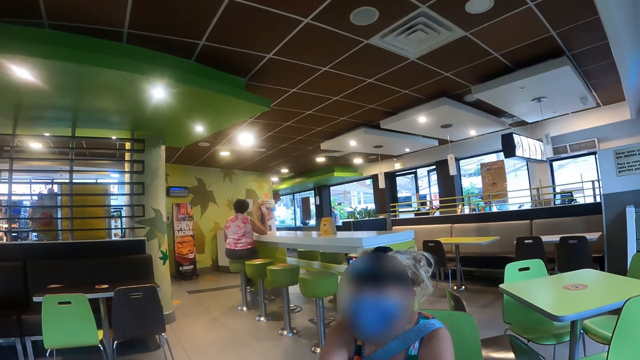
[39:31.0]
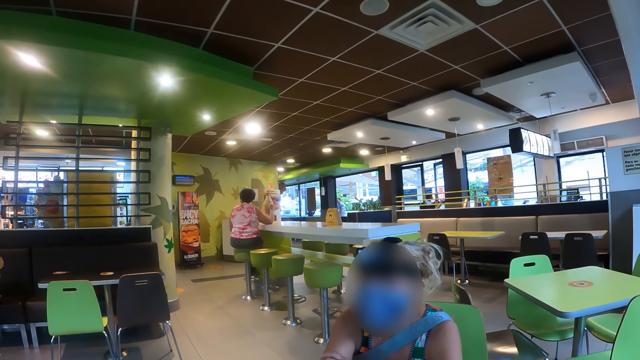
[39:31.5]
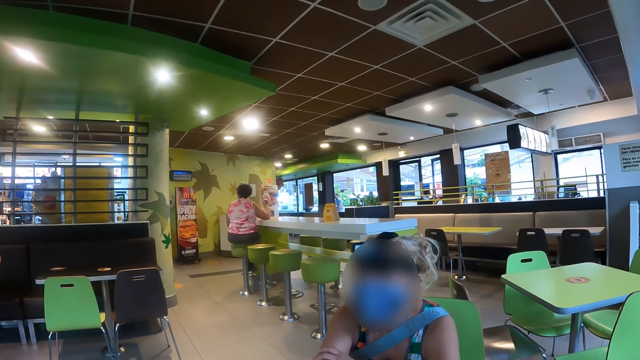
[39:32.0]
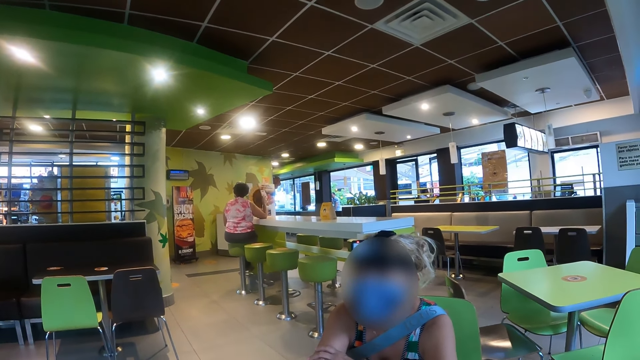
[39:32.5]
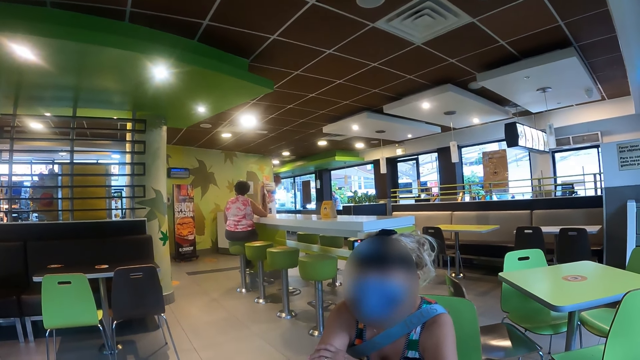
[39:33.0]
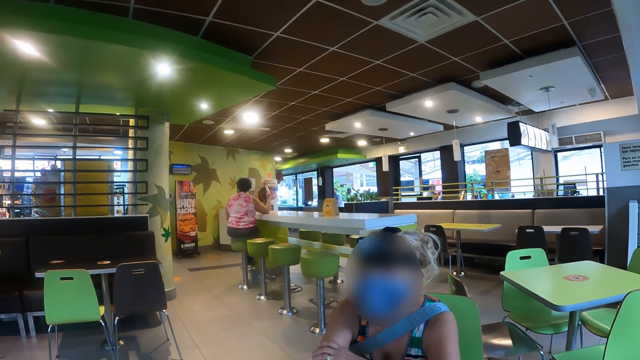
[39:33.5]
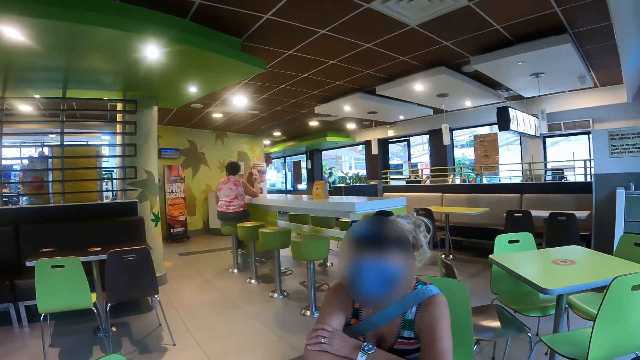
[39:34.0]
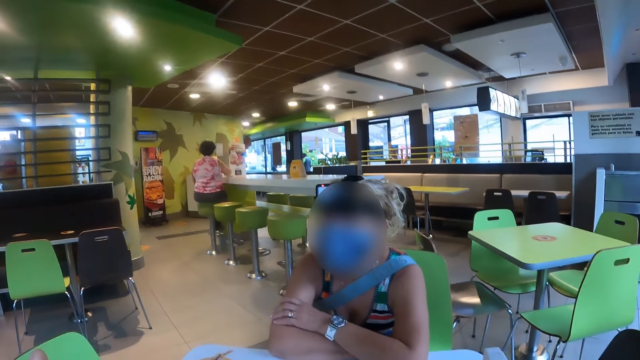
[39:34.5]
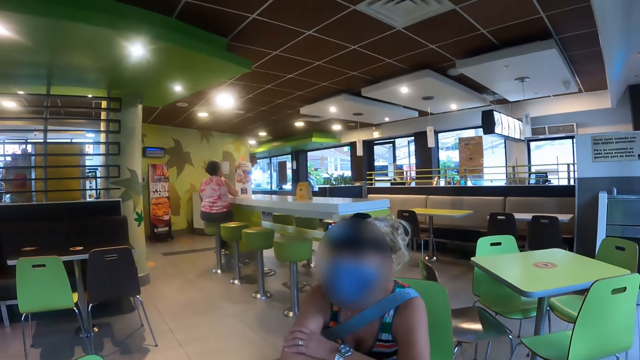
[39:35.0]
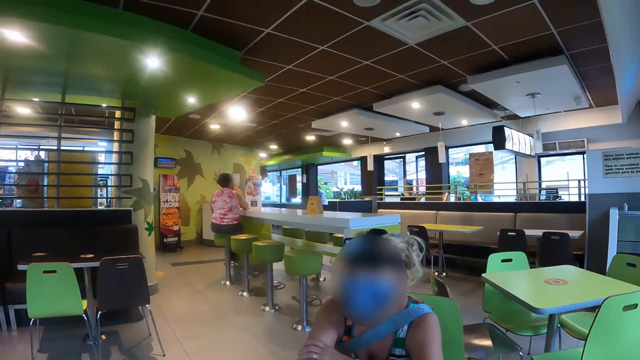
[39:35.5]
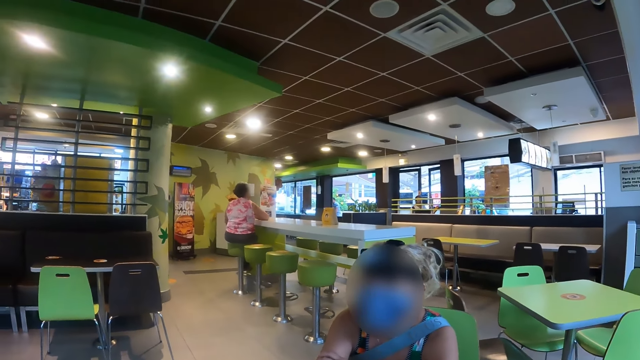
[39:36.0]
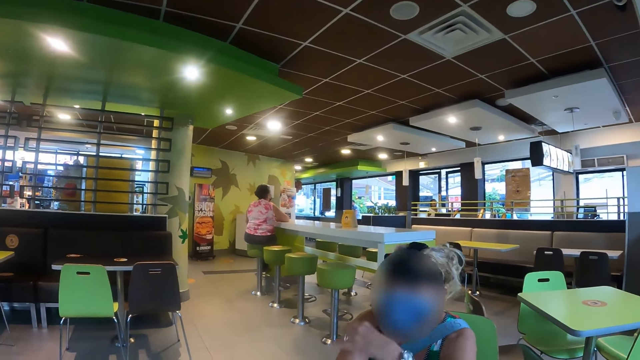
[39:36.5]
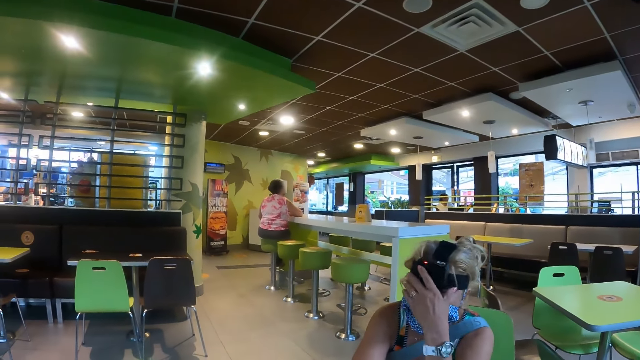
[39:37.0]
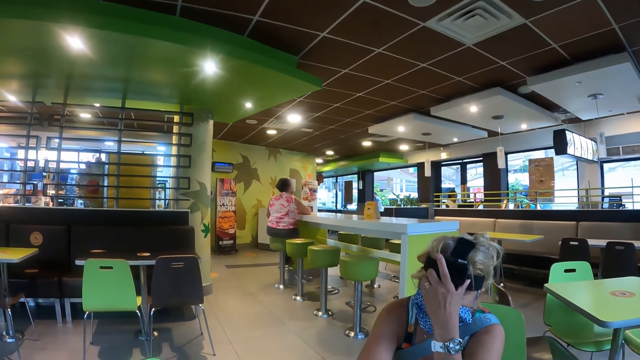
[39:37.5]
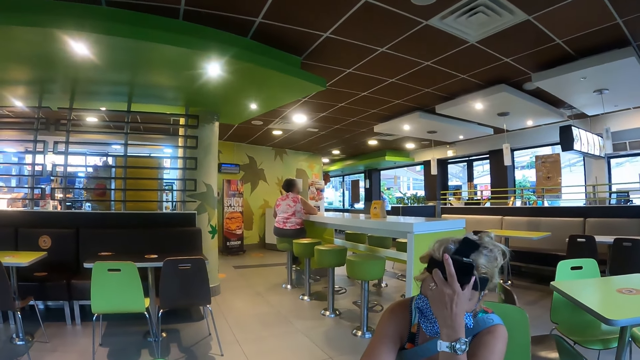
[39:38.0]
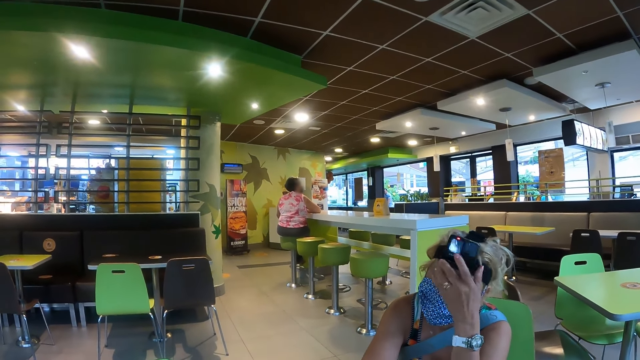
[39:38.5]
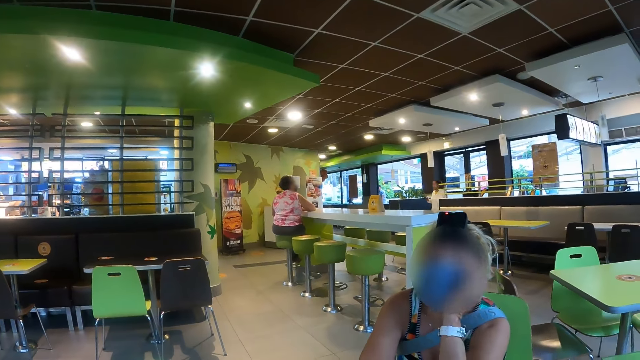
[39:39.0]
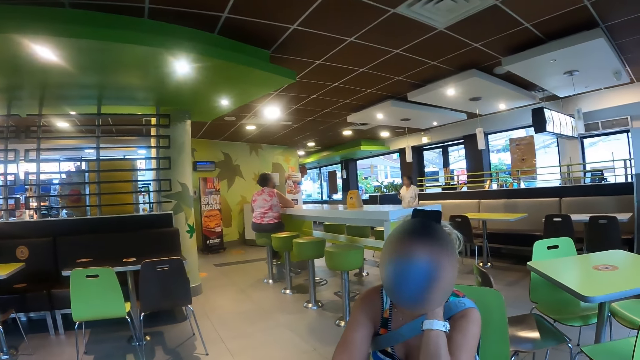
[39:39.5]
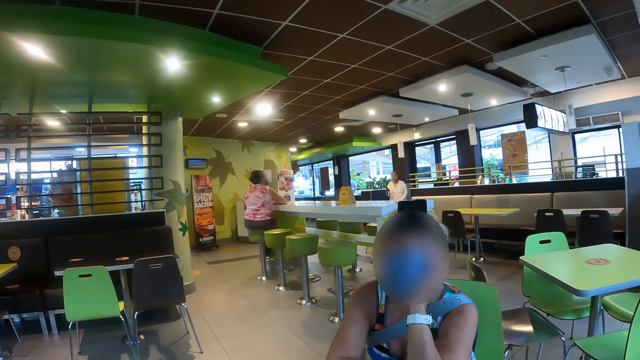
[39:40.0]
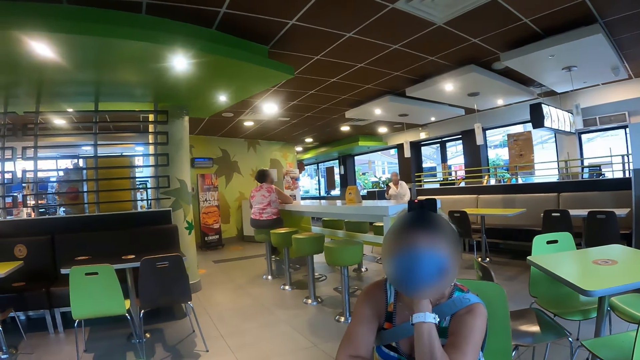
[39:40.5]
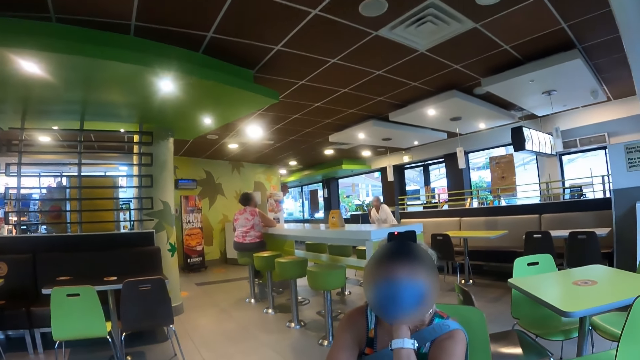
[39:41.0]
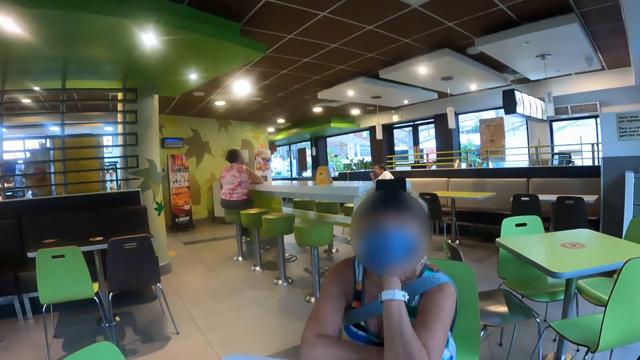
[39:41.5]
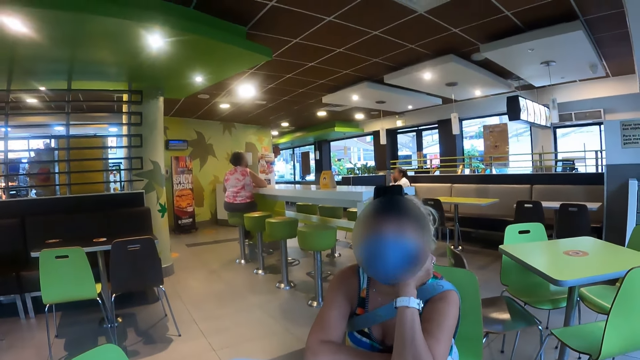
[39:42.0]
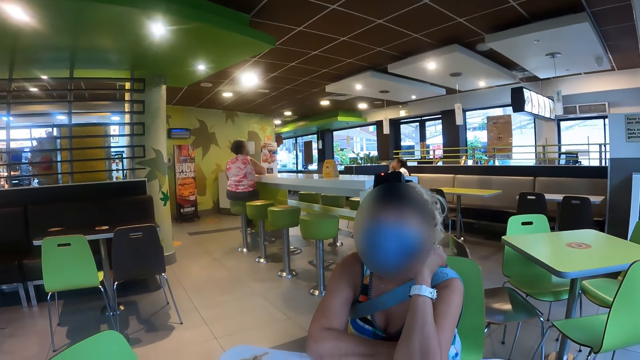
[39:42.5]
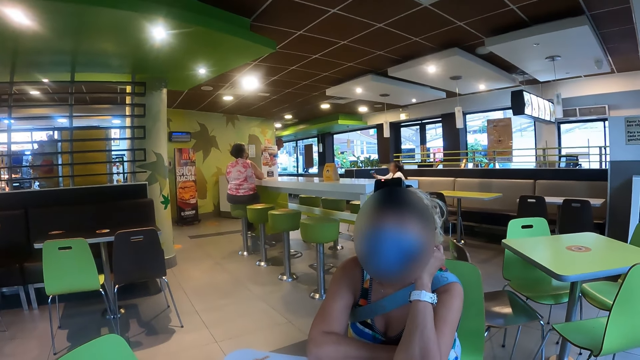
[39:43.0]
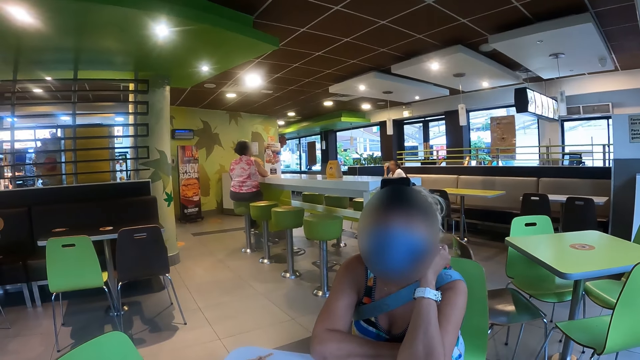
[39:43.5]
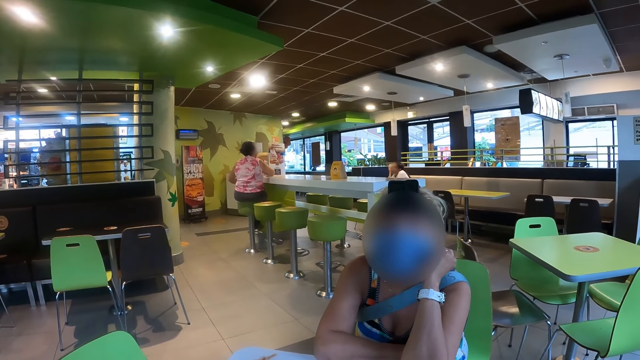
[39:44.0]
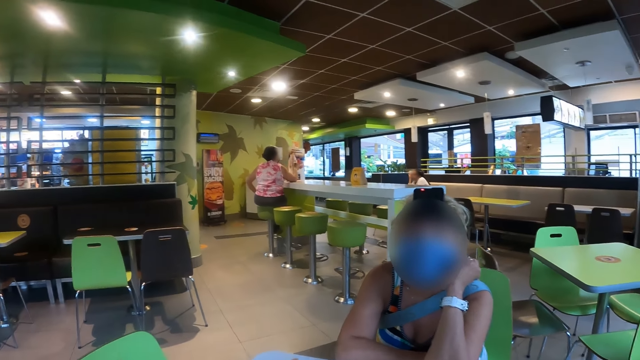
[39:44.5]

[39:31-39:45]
A woman fixes her camera. The woman interacts with the camera wearer. She touches her cheek.

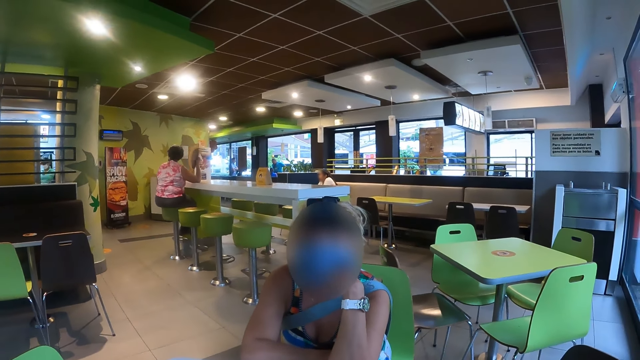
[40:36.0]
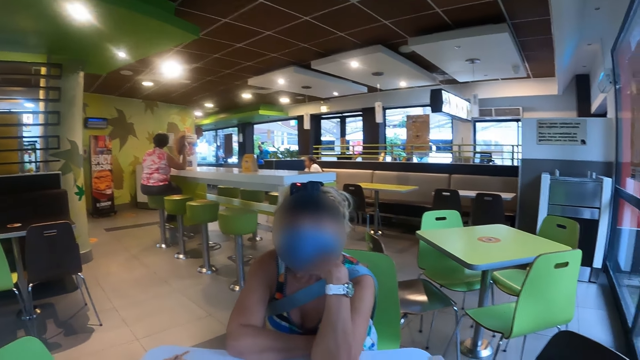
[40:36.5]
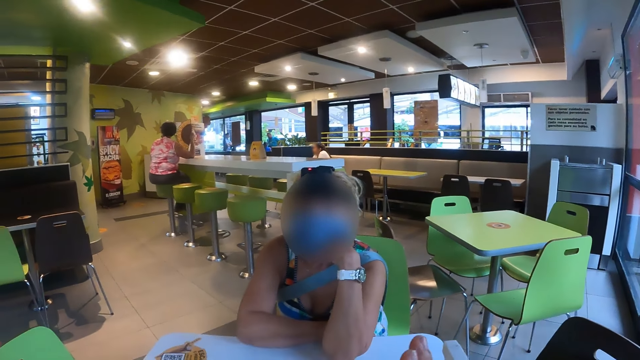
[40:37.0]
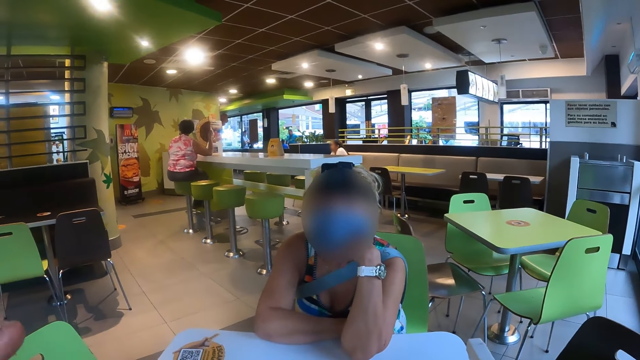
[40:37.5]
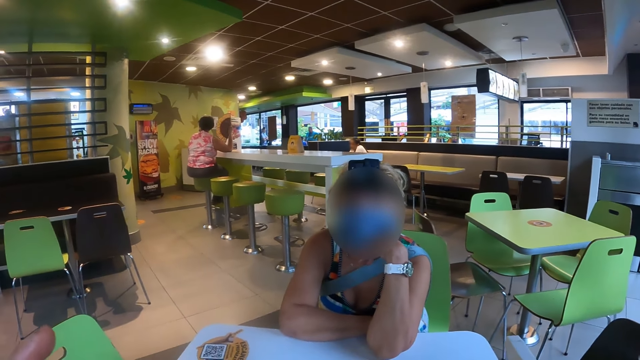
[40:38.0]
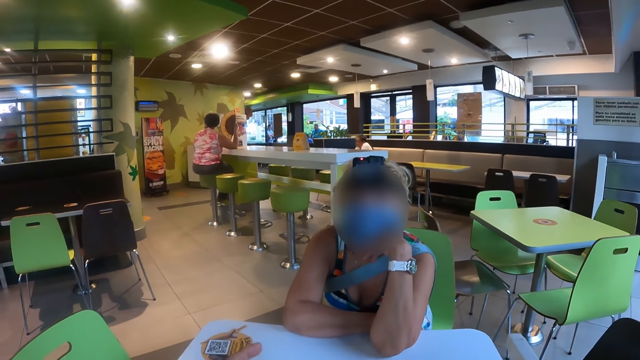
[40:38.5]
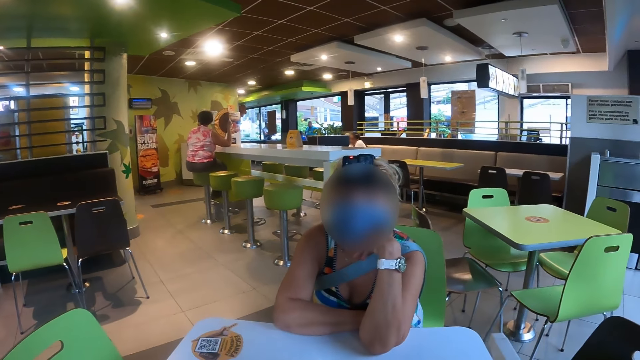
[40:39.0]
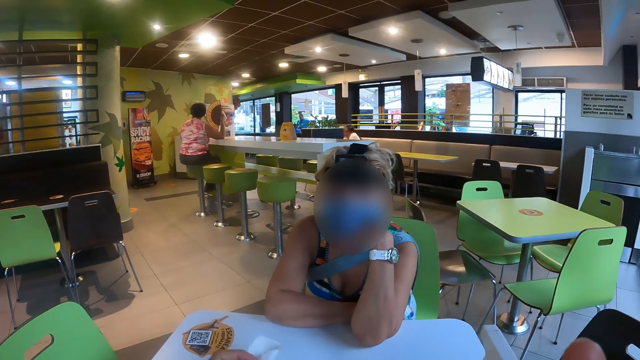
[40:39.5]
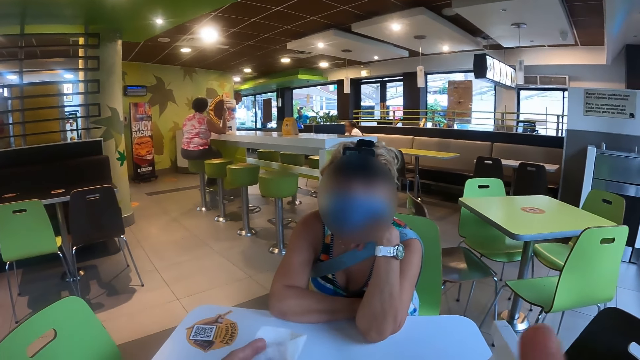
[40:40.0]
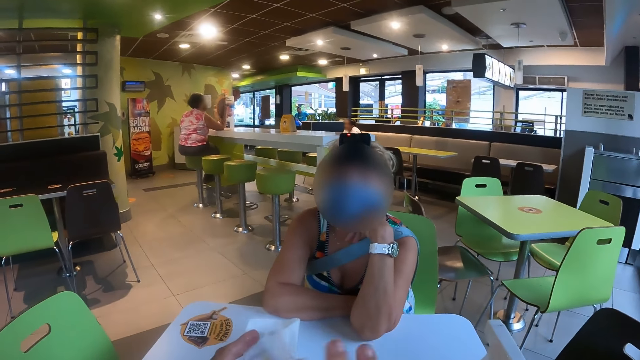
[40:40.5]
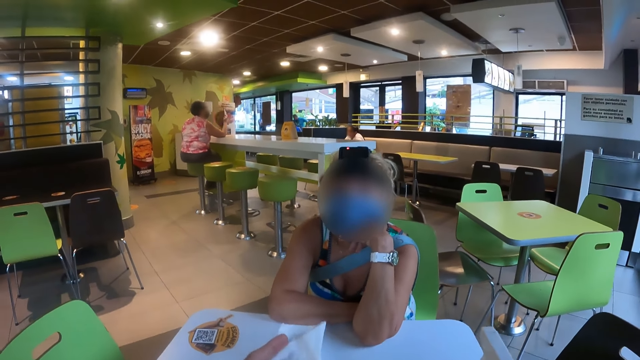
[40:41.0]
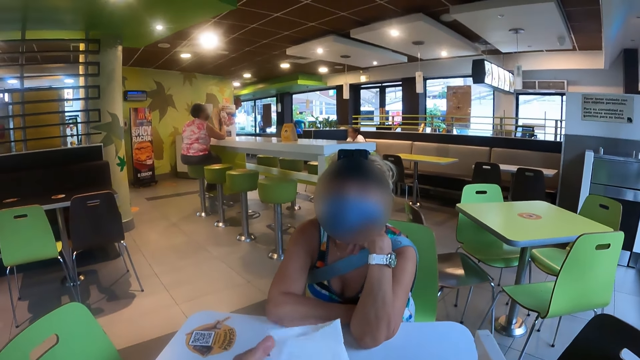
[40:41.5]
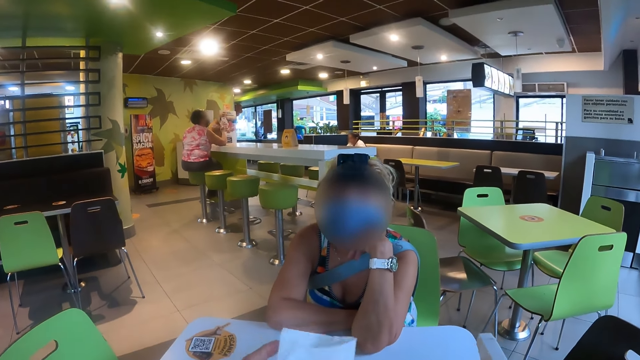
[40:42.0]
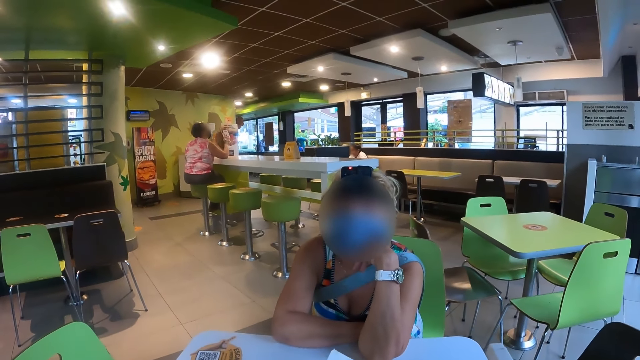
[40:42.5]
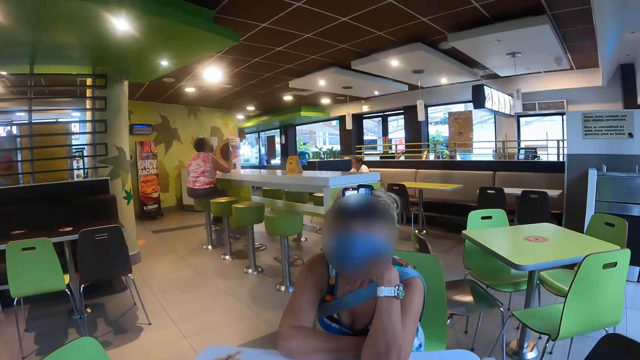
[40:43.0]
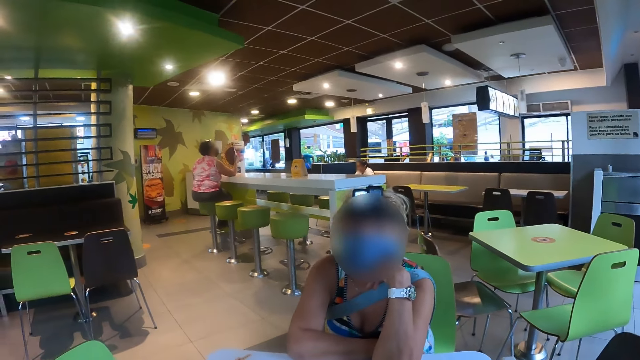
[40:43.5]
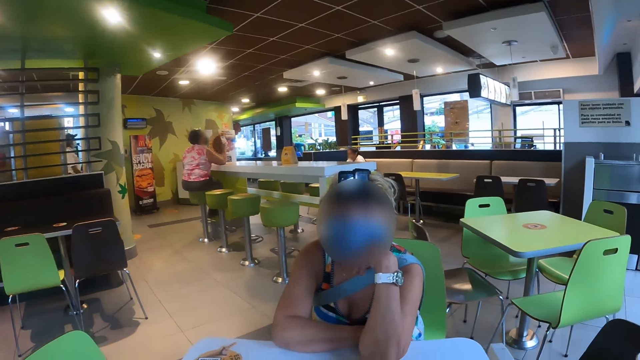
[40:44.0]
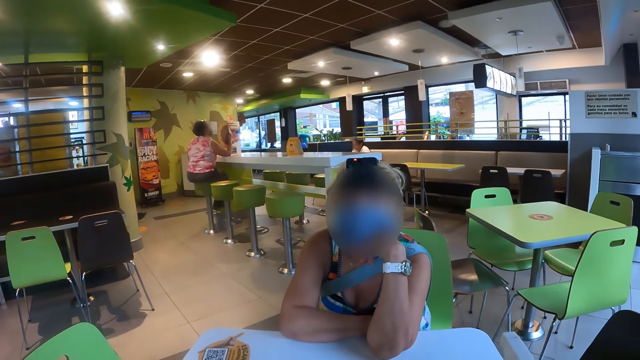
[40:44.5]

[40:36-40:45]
The camera wearer moves his hands.
